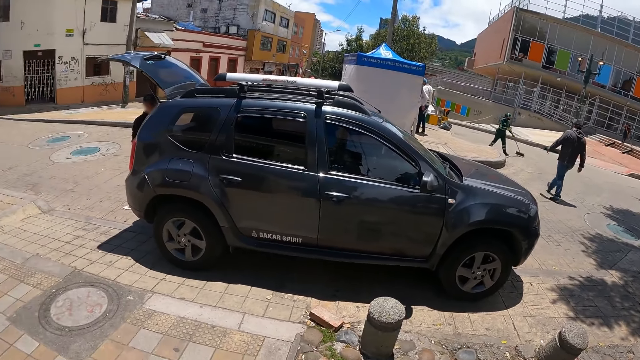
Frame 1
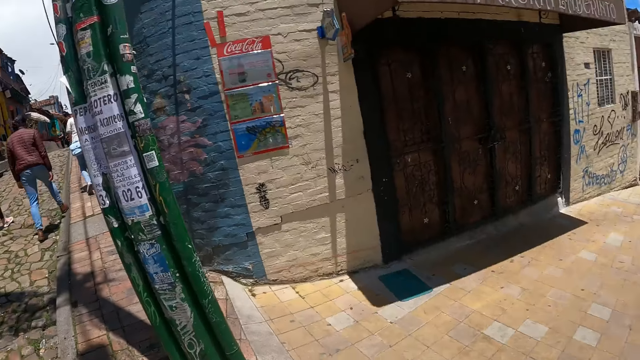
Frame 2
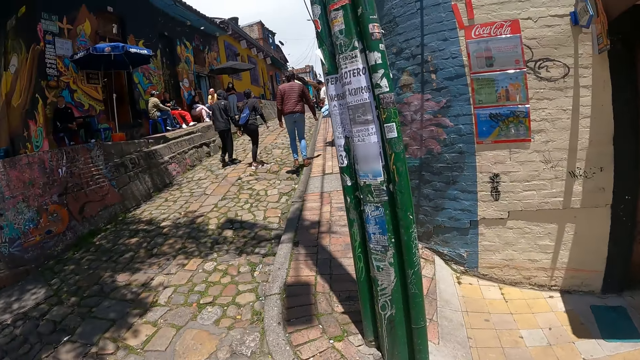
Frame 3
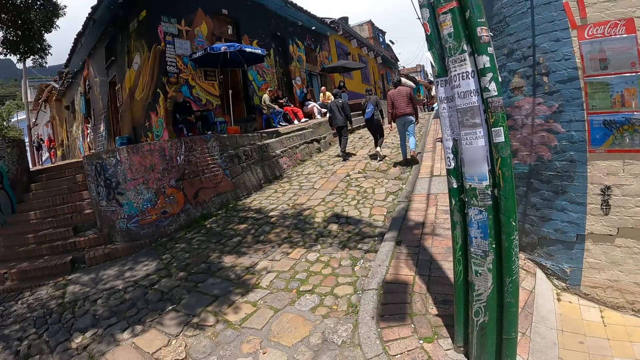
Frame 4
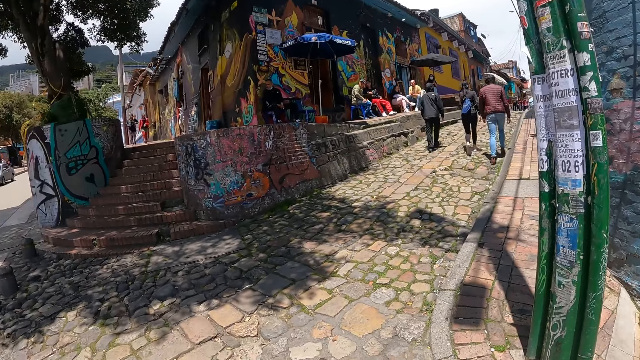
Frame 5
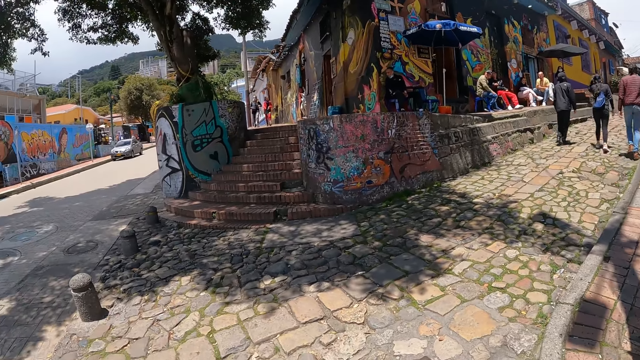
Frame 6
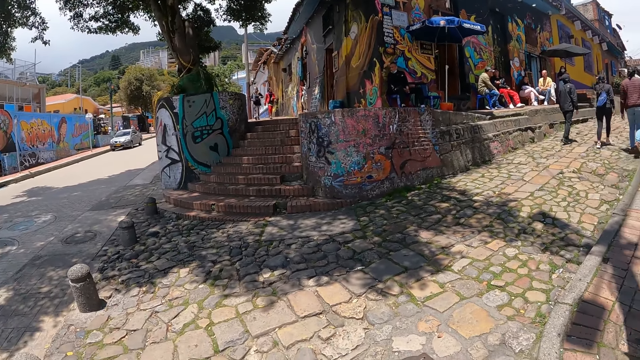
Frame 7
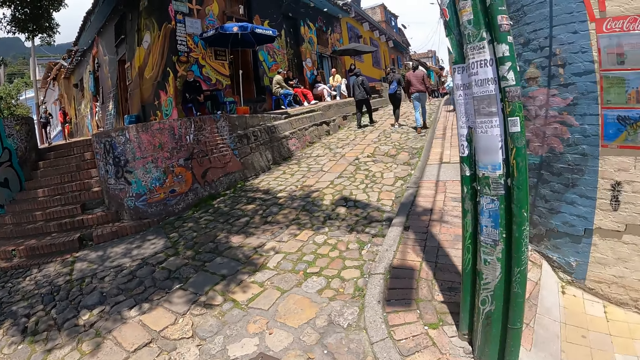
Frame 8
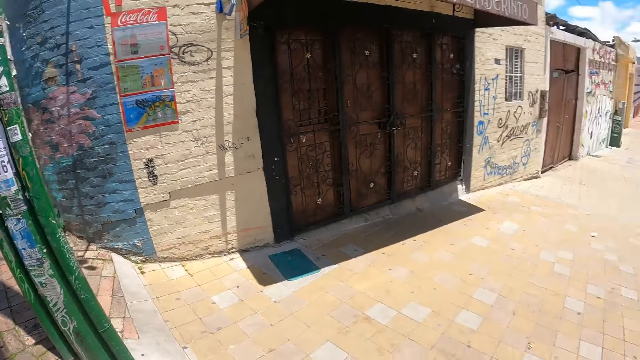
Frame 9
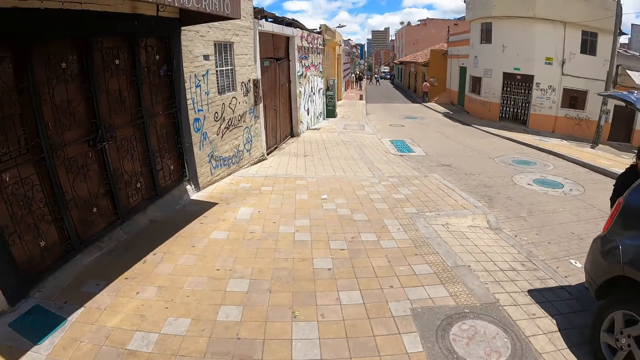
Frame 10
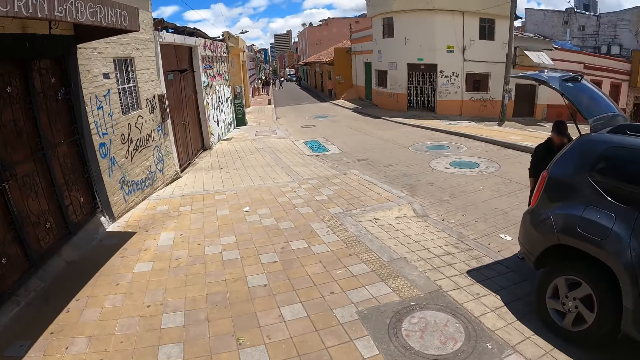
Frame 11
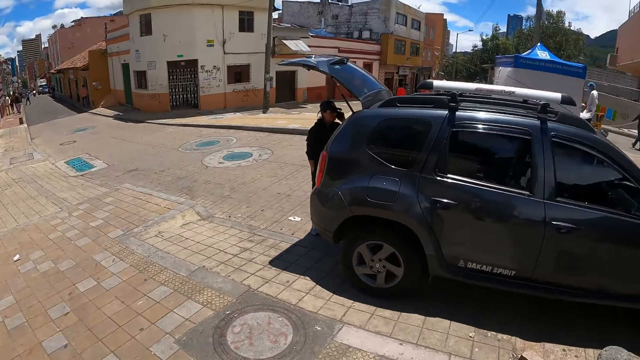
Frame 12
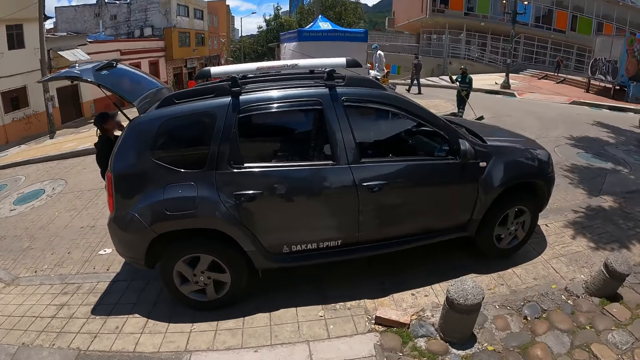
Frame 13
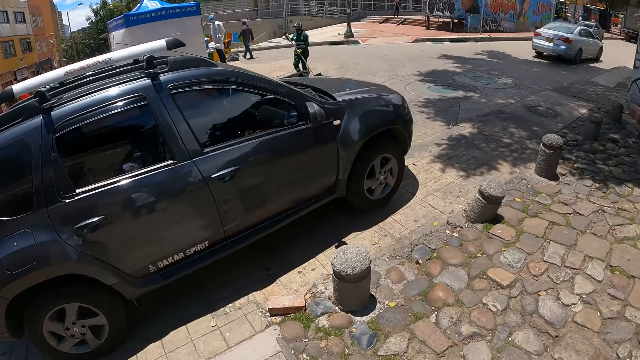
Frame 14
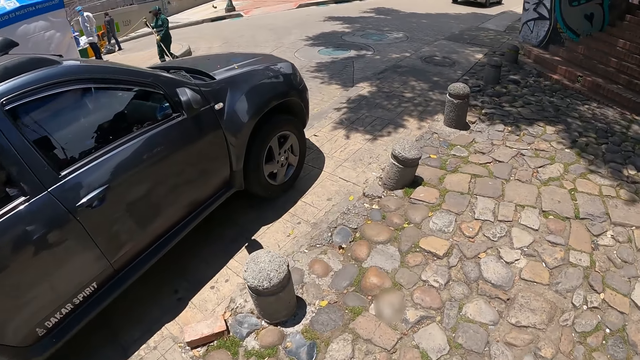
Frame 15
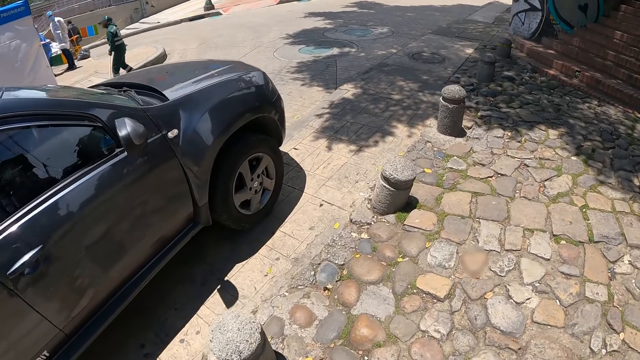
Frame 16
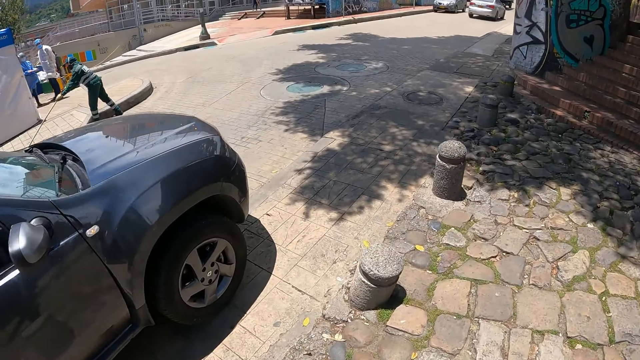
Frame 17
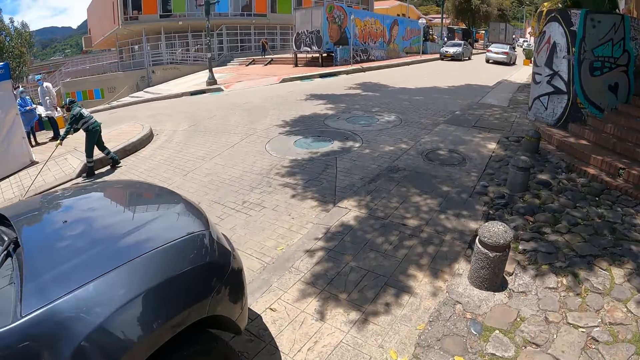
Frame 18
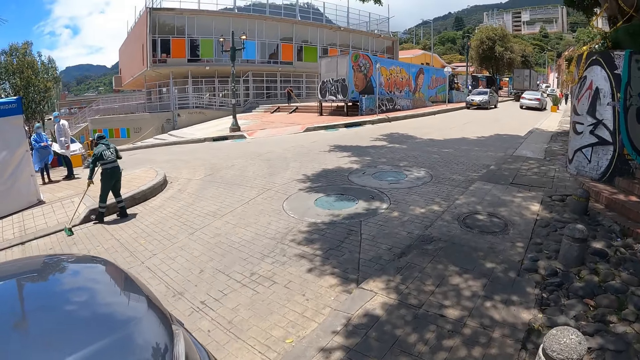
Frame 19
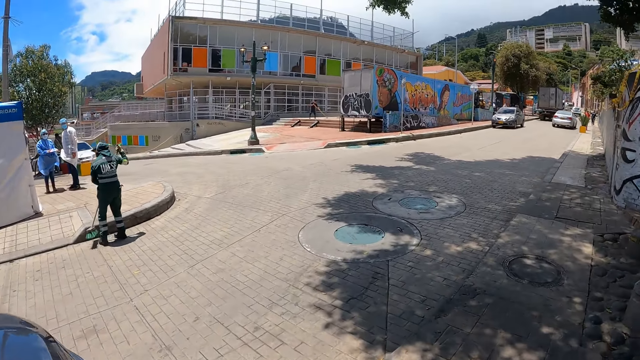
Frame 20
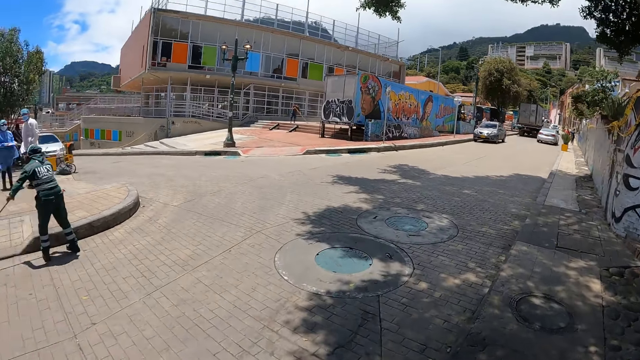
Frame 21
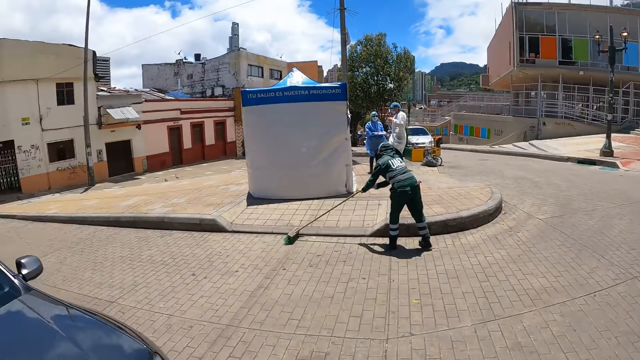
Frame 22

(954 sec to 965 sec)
The camera wearer looks at a man. They look around. They look on the left. They look at a packed car. They look on the road. They cross the road. They move to the right.

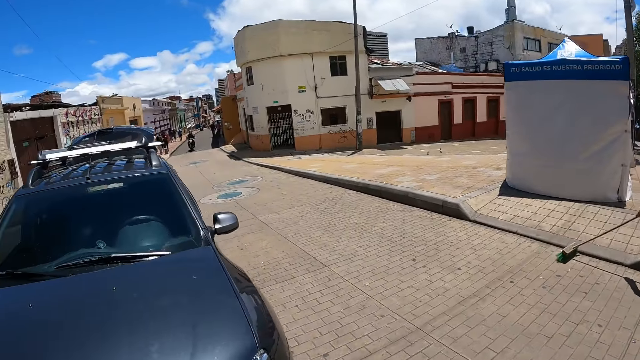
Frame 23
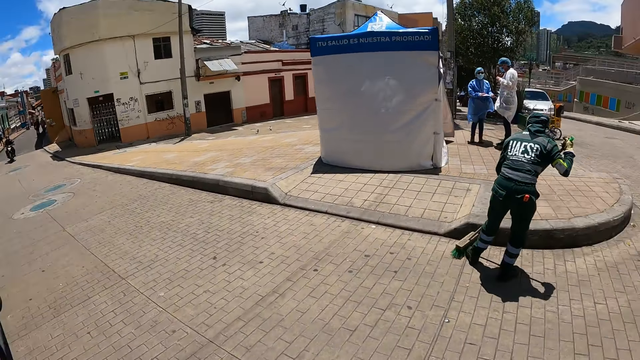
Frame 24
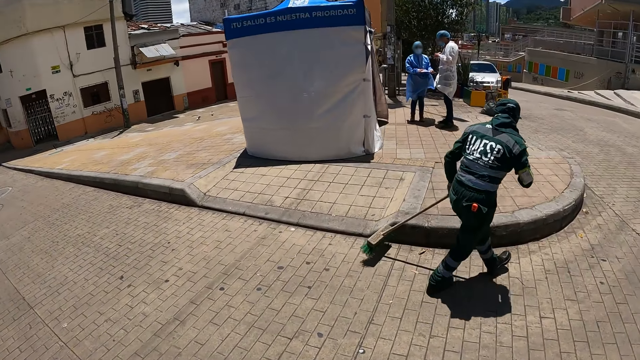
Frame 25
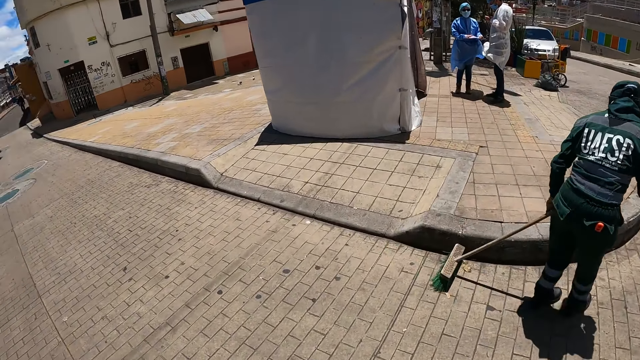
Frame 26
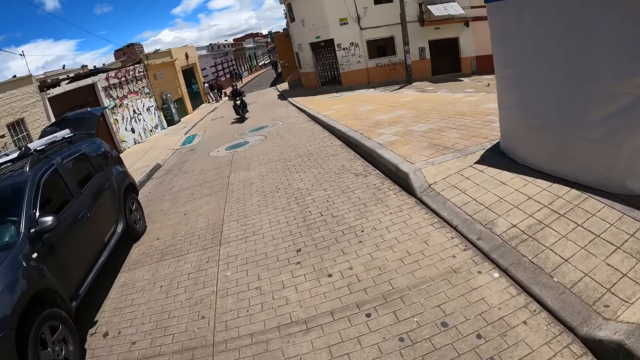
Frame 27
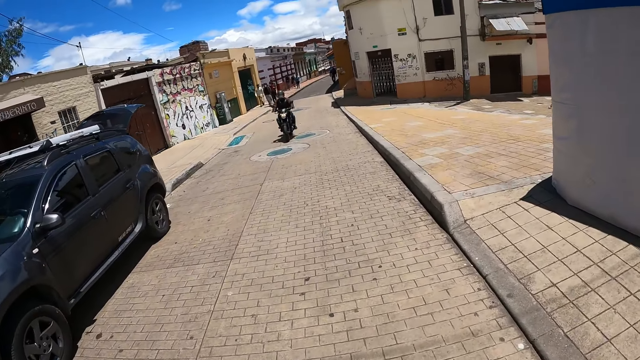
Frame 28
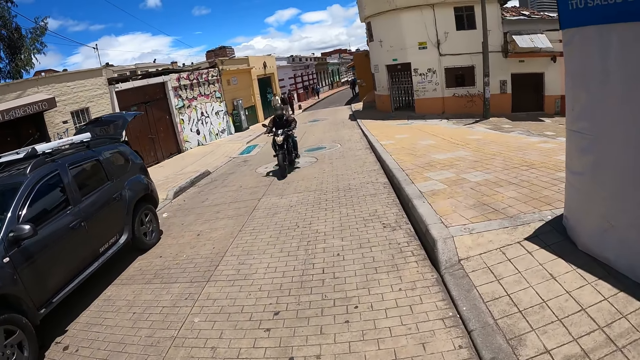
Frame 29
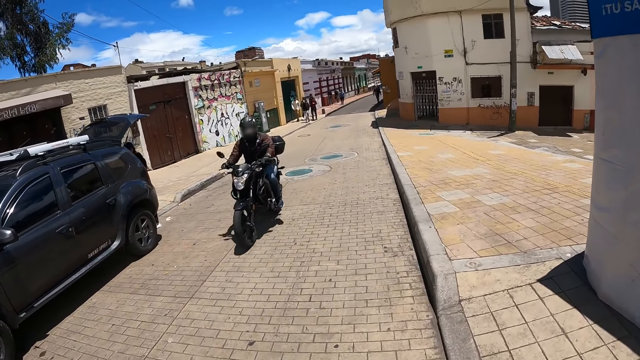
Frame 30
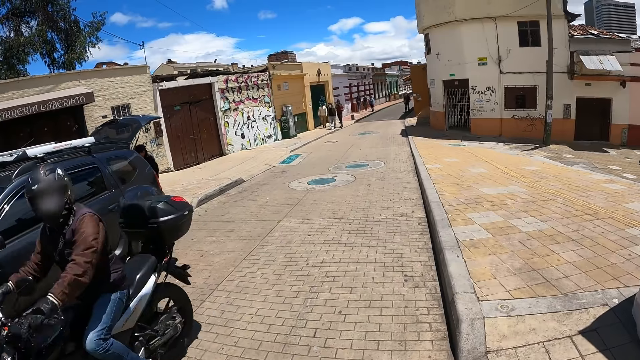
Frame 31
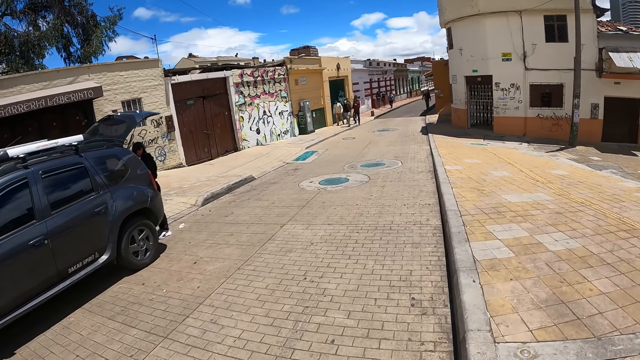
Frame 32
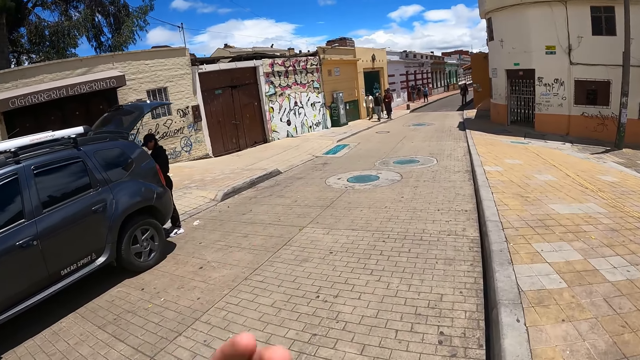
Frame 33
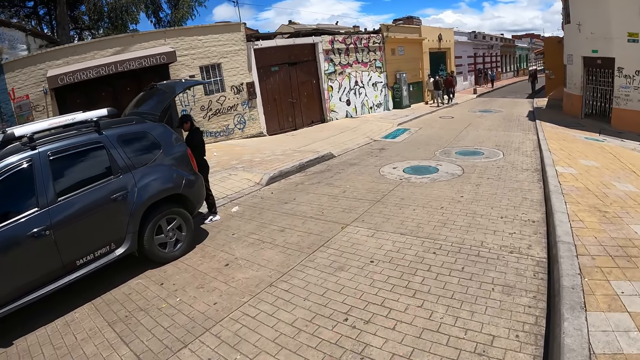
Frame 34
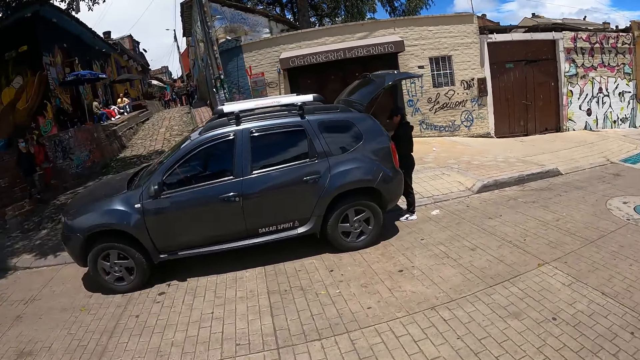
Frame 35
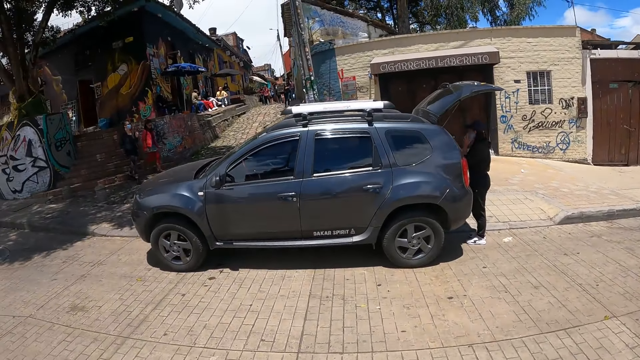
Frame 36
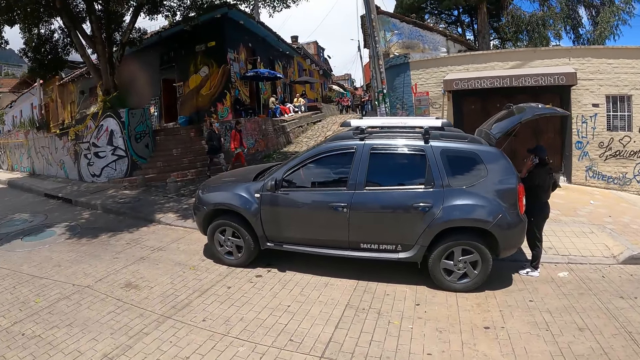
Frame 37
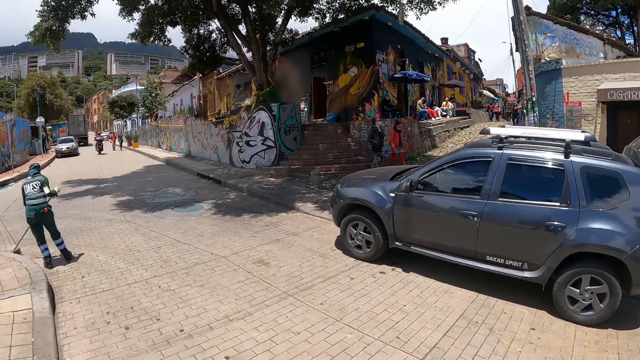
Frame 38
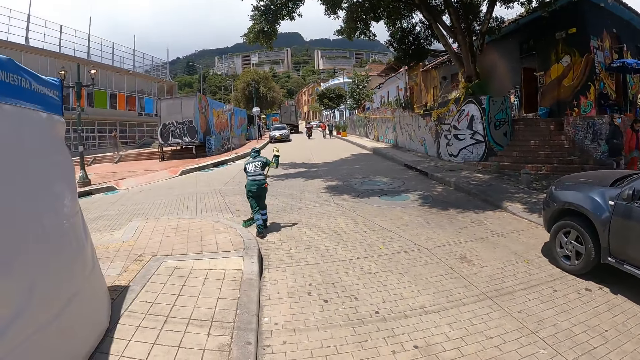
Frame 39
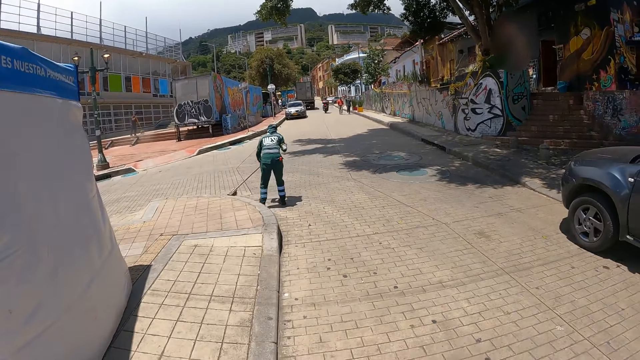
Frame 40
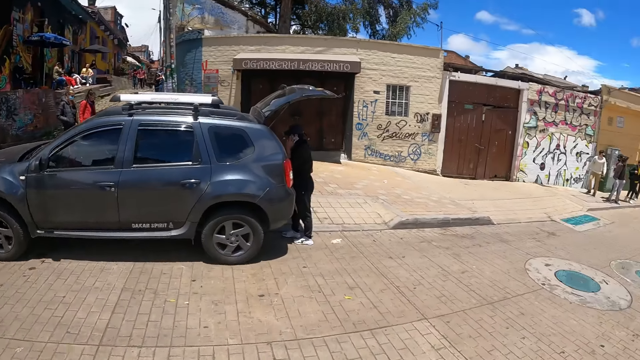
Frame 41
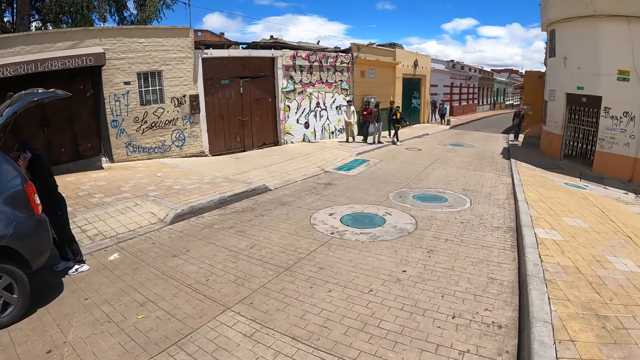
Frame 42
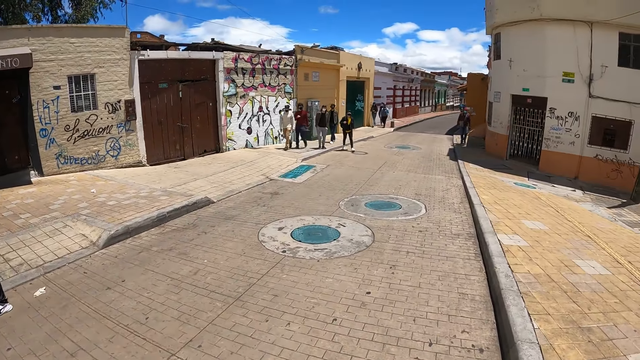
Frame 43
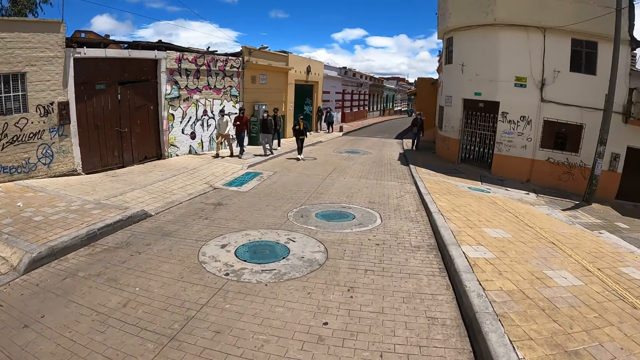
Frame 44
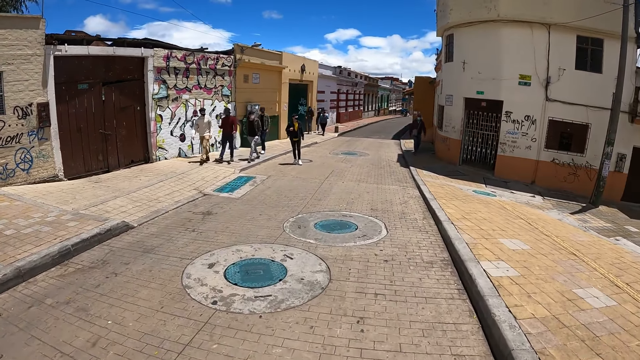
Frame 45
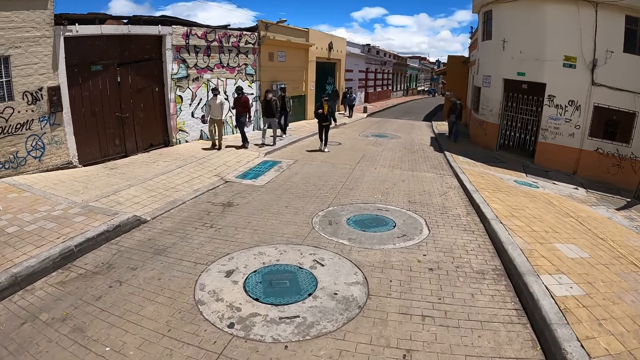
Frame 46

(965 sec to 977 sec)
The camera wearer looks around. They walk across a road. They look at a motorist. They look around the street. They raise a hand, and move the hand. They look at a parked car. They look at a cleaner. They look on the right side.
